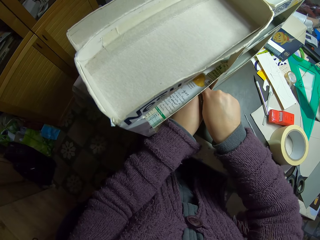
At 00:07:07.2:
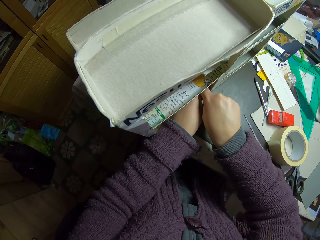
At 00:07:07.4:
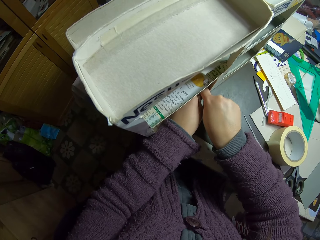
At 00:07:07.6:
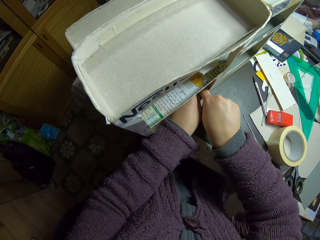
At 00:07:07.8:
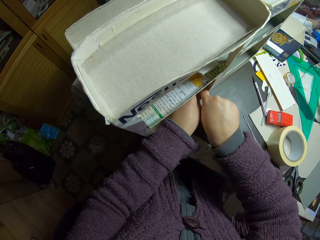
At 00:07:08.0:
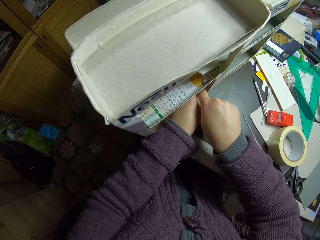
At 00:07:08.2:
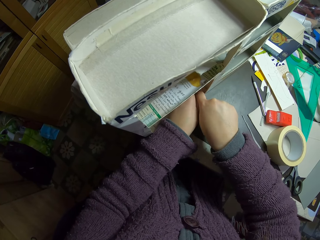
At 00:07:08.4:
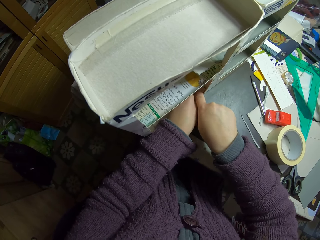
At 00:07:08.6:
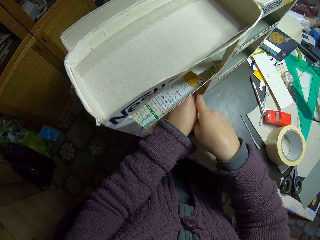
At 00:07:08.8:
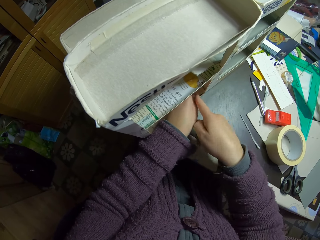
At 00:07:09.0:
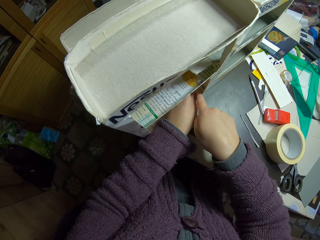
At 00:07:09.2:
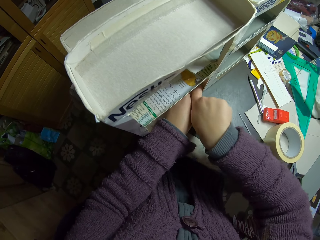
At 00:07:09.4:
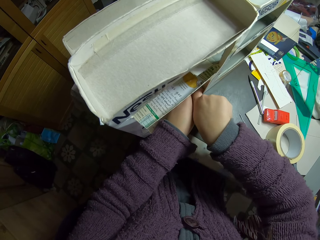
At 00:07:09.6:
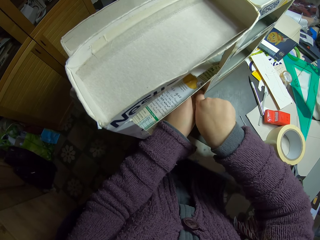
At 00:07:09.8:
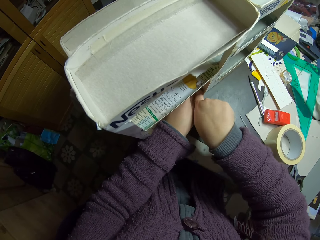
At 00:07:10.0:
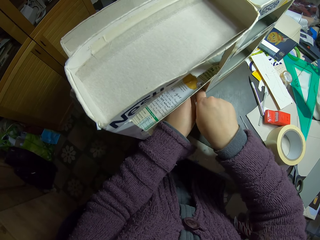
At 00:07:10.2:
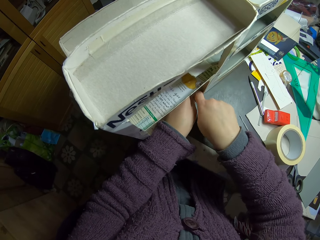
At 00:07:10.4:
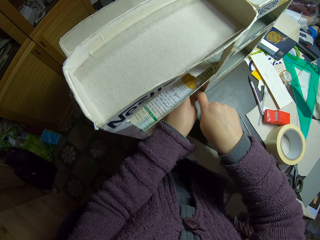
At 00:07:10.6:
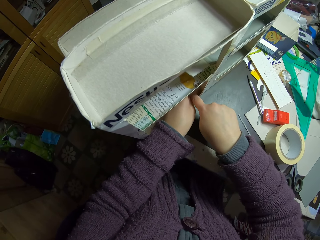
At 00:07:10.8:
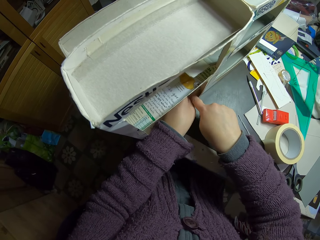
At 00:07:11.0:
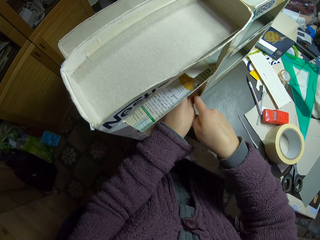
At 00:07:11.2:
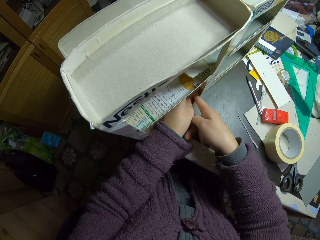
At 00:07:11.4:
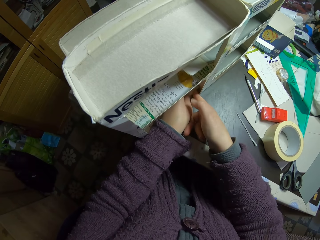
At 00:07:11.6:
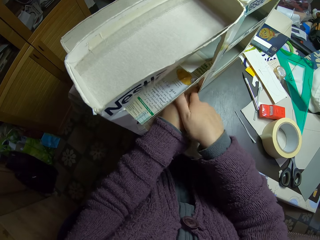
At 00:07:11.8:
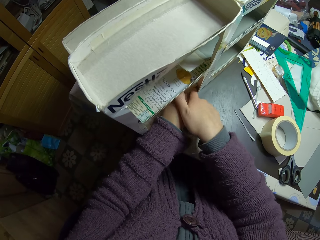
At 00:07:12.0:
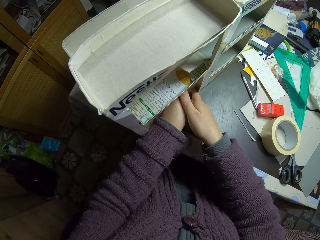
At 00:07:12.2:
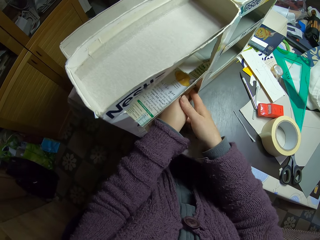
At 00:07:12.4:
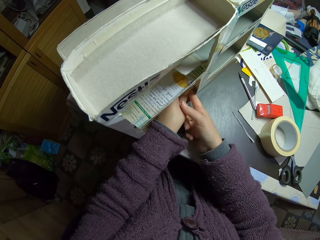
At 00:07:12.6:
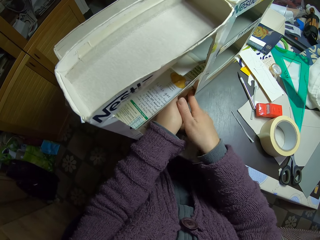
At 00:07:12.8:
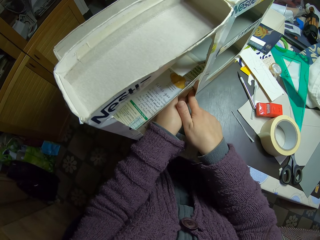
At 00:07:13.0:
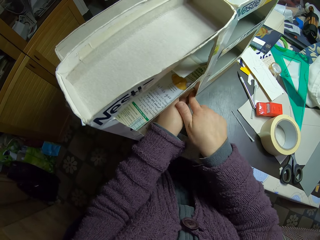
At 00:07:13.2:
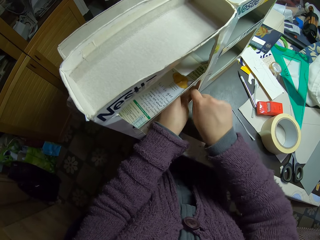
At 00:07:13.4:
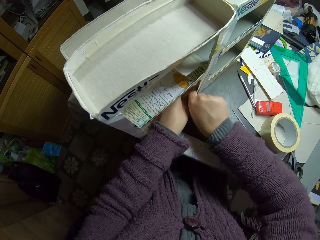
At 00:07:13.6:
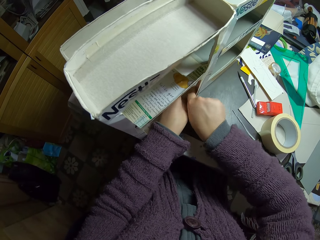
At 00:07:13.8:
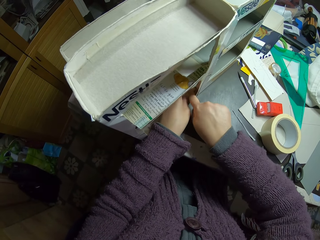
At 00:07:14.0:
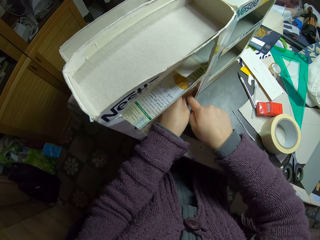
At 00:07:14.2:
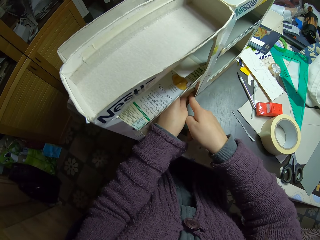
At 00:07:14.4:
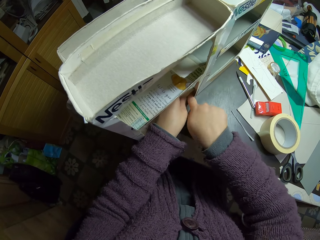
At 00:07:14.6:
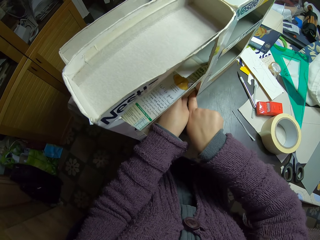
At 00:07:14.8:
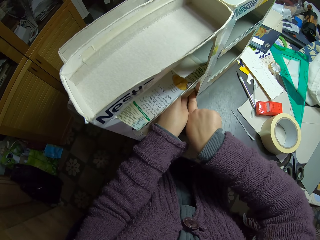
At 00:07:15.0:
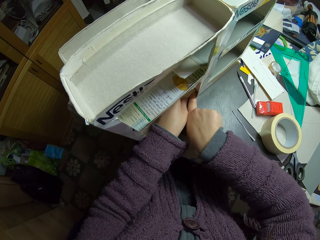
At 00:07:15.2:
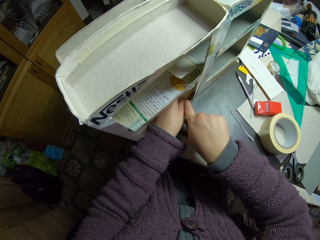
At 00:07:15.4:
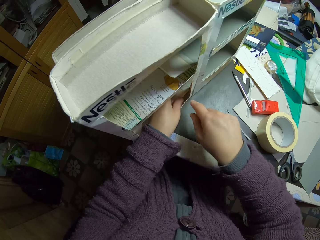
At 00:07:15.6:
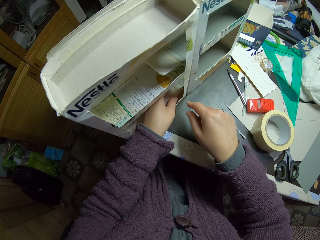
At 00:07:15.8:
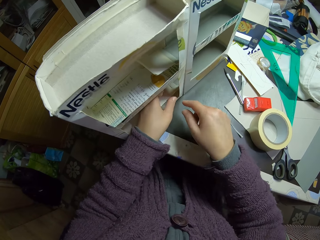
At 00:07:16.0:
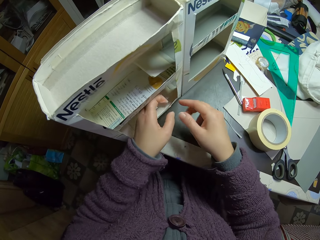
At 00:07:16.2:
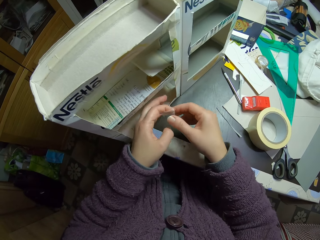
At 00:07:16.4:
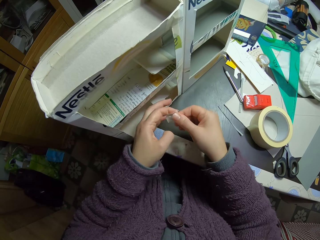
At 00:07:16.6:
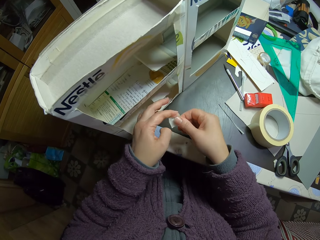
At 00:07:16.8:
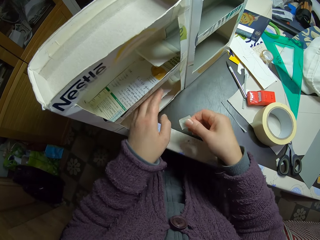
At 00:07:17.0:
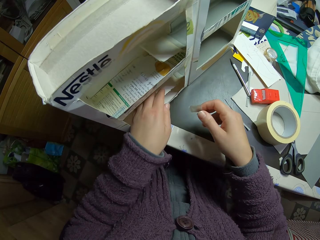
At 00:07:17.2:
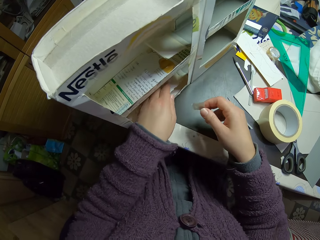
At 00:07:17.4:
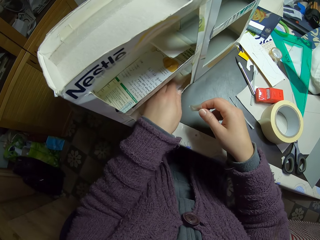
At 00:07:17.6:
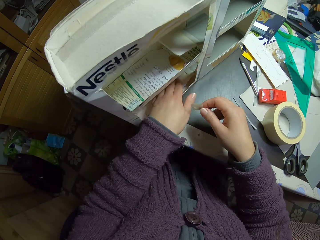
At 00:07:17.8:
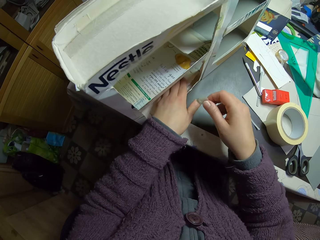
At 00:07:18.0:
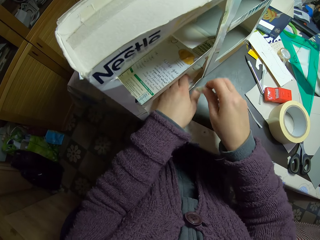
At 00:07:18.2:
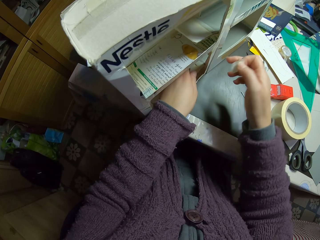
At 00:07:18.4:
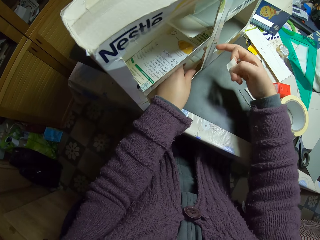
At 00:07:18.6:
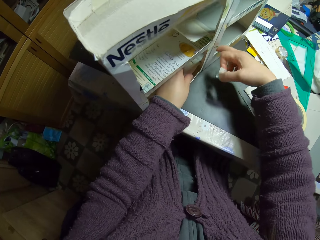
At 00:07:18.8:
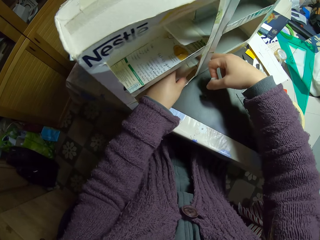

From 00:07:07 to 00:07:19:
The camera wearer pulls his hand off the craft box. He switches a masking tape to the other hand. He holds the craft box.

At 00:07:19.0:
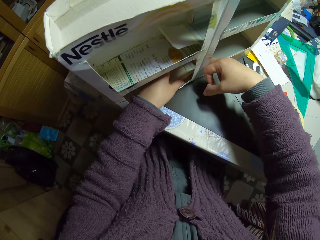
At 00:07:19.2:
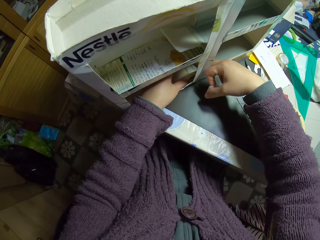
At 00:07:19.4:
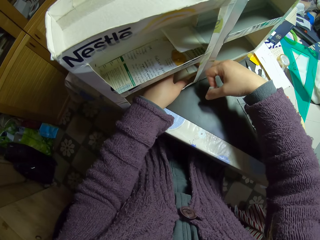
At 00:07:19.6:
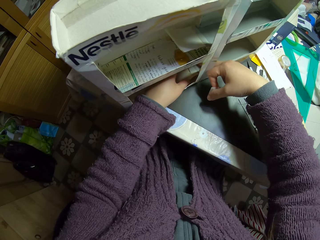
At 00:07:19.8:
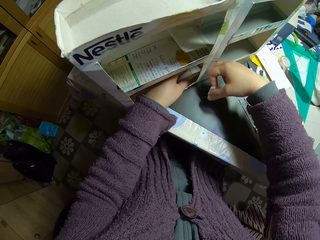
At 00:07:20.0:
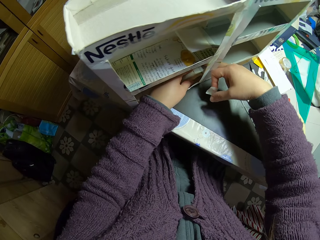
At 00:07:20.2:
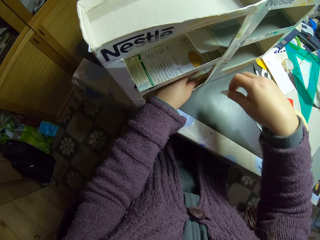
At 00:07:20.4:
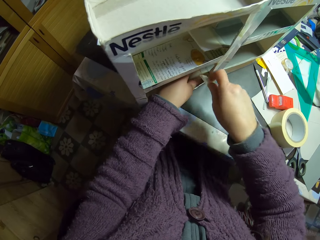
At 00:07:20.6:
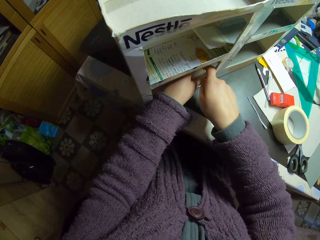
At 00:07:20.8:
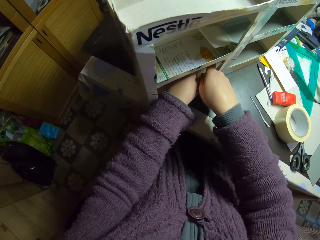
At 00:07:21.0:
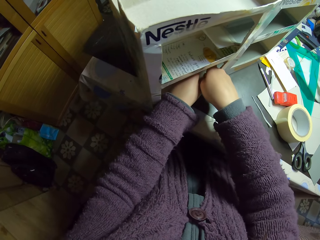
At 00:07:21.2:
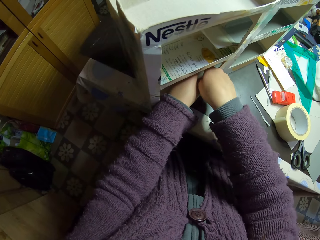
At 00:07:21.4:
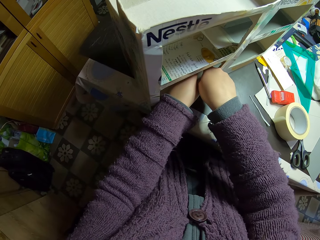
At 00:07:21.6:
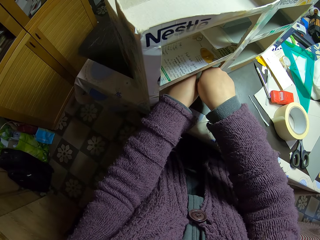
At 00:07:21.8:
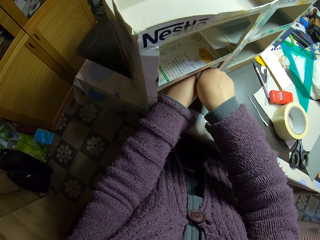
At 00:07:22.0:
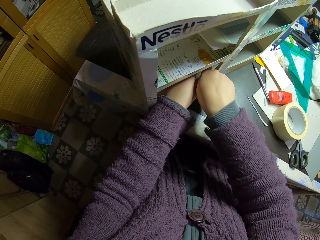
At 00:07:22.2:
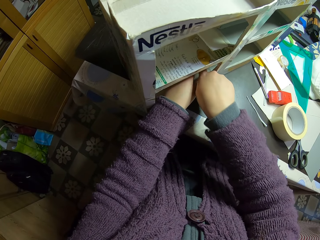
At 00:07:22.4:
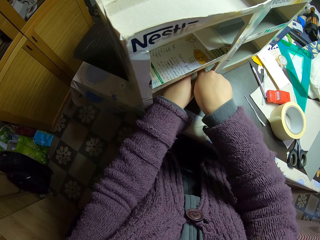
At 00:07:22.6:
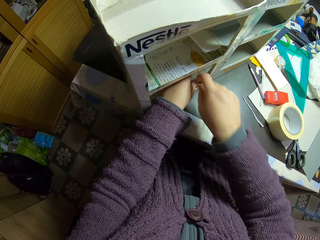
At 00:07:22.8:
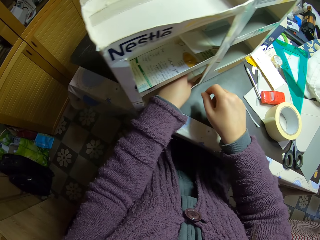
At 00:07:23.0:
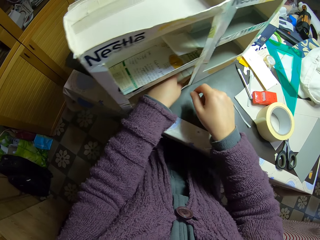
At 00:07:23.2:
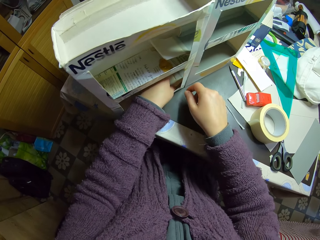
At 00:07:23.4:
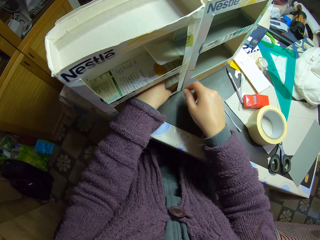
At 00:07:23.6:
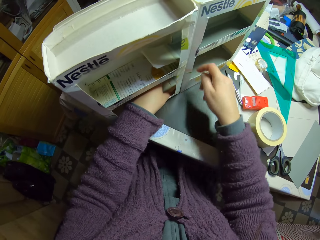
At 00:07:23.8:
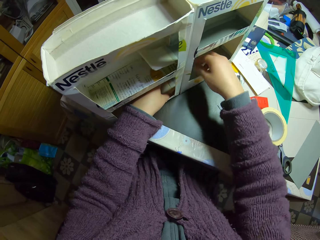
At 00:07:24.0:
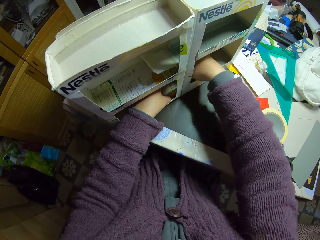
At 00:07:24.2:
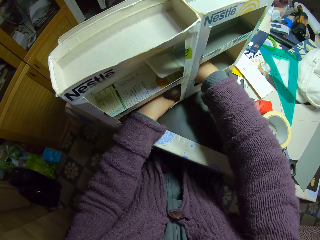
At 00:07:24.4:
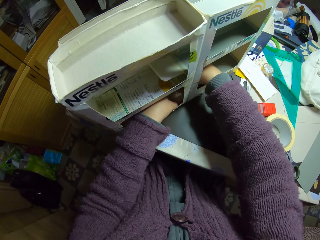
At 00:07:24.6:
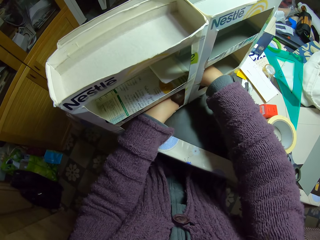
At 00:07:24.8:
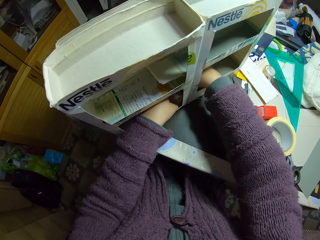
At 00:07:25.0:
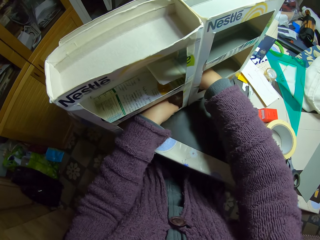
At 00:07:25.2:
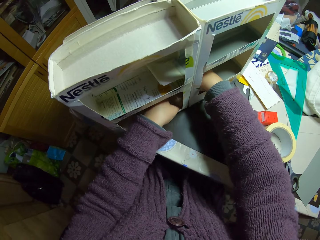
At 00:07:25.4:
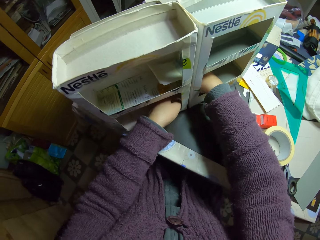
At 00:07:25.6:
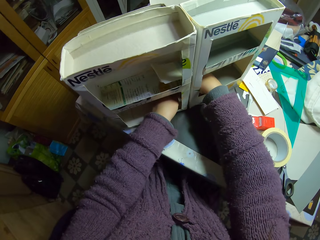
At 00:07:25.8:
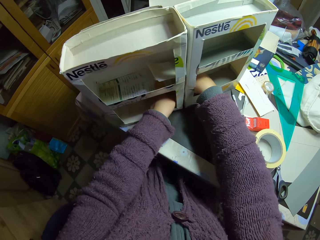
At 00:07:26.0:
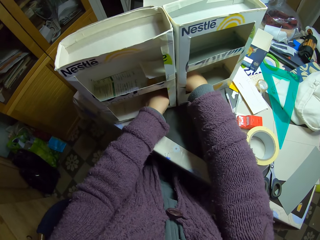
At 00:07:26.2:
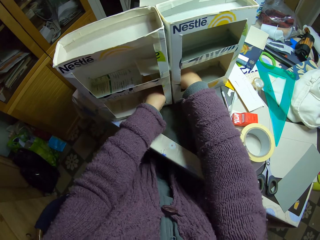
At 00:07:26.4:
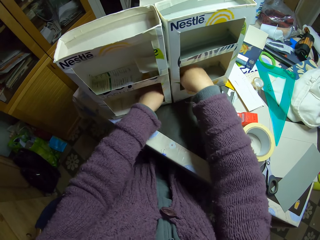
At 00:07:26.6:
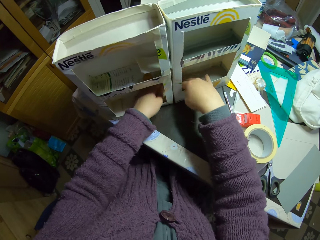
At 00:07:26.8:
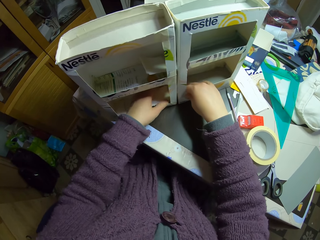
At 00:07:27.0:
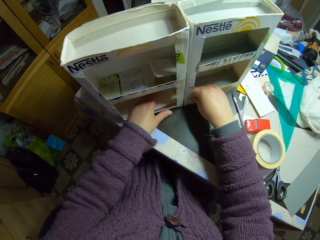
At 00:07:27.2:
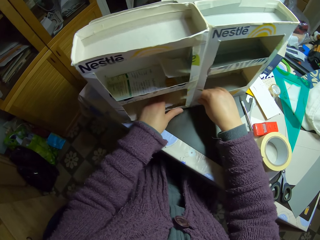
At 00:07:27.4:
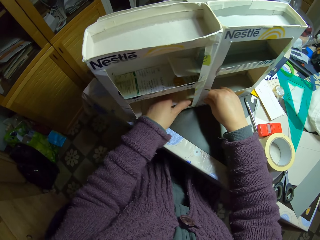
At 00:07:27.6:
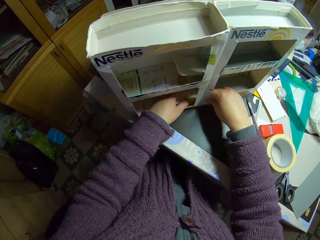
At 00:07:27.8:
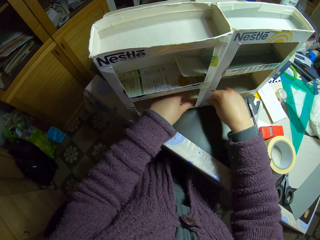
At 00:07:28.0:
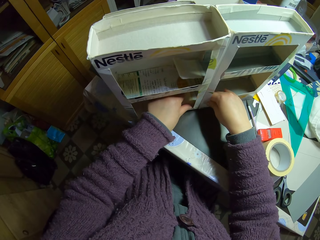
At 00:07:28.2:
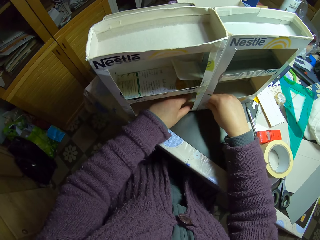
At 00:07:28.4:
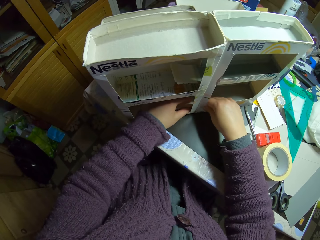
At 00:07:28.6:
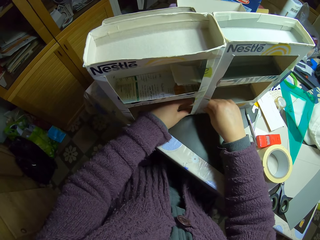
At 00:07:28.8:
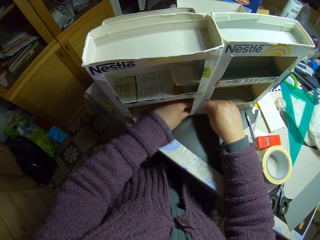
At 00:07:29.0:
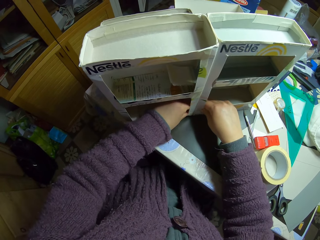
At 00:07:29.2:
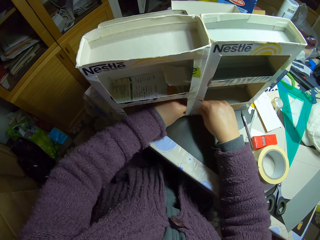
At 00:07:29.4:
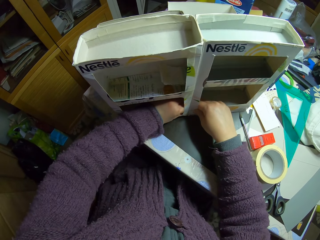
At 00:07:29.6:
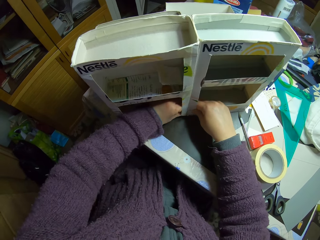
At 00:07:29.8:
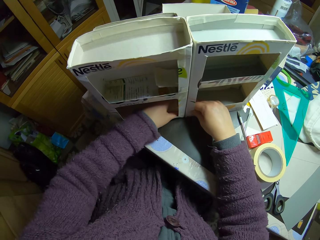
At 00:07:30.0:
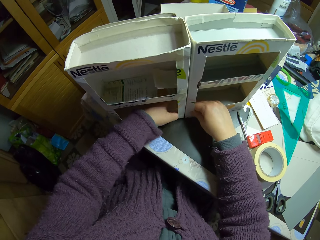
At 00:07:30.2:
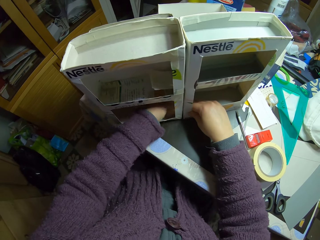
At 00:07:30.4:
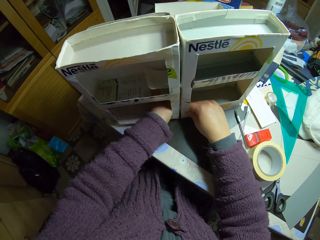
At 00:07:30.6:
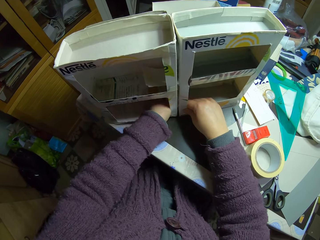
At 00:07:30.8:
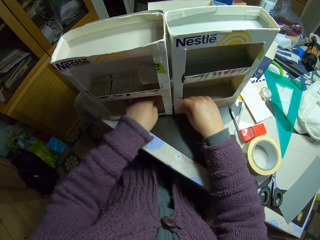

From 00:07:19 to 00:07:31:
The camera wearer holds the craft box. He pulls his hand off the craft box. He joins the craft boxes with a masking tape. He pulls his hand off the craft box. He joins the craft boxes with the masking tape. He holds the craft box. He joins the craft boxes with the masking tape.
